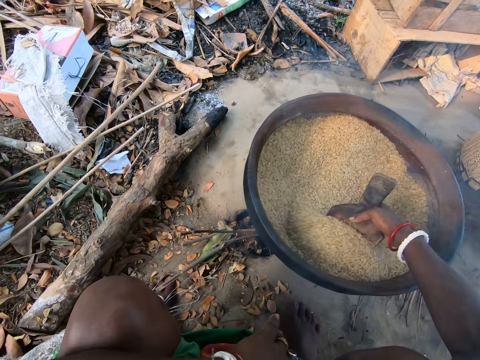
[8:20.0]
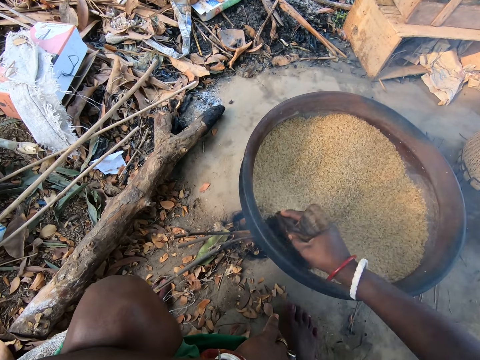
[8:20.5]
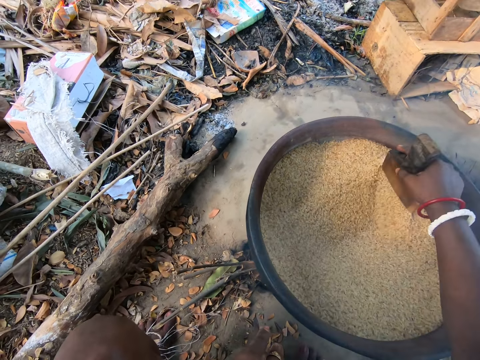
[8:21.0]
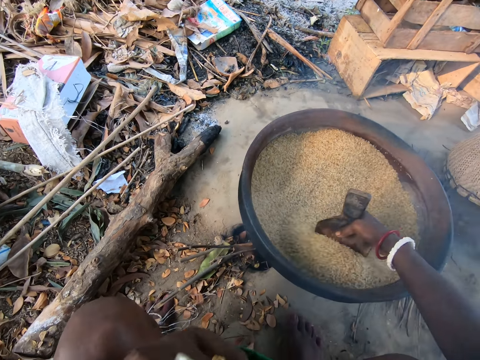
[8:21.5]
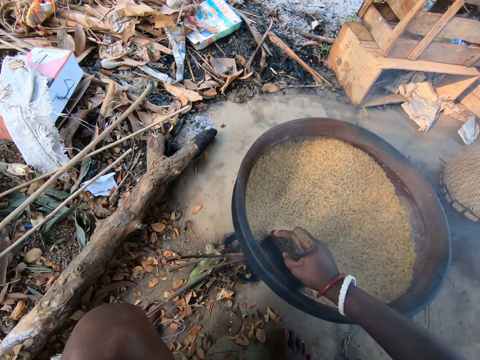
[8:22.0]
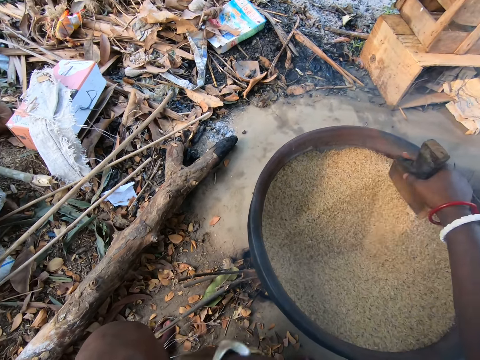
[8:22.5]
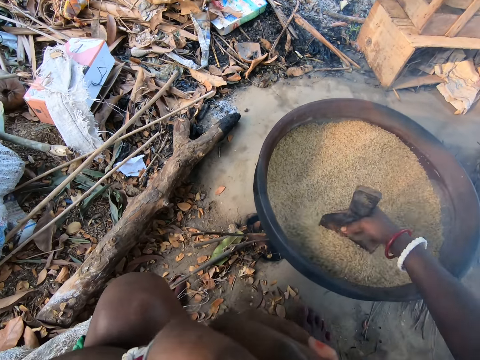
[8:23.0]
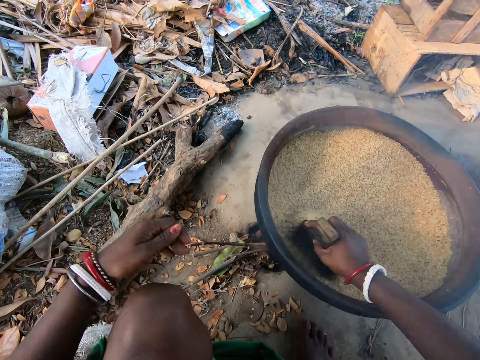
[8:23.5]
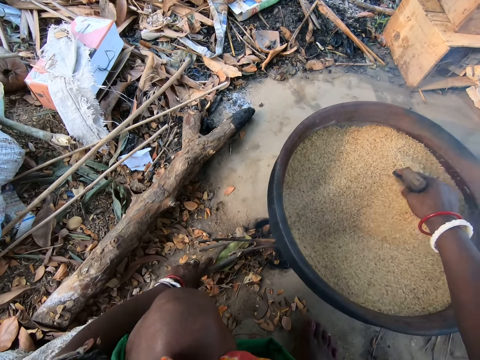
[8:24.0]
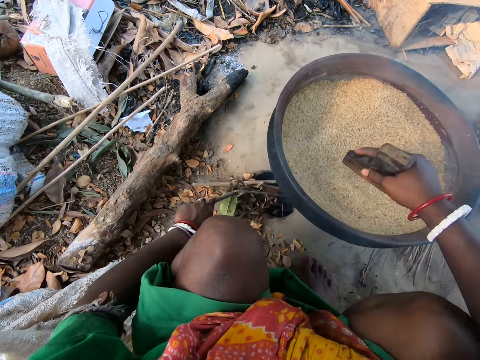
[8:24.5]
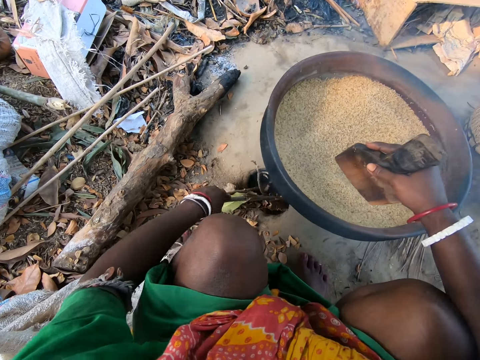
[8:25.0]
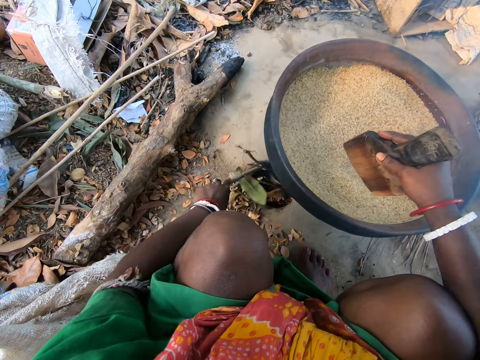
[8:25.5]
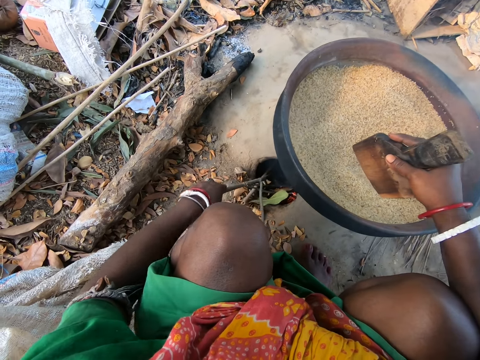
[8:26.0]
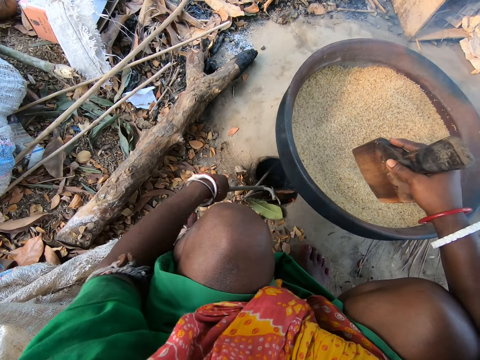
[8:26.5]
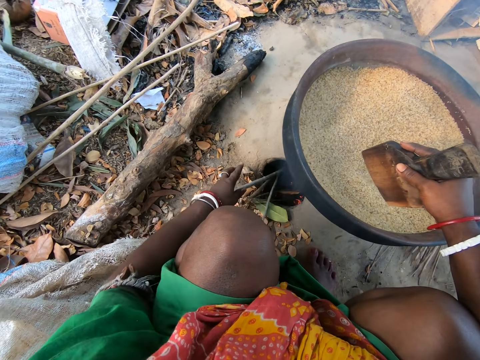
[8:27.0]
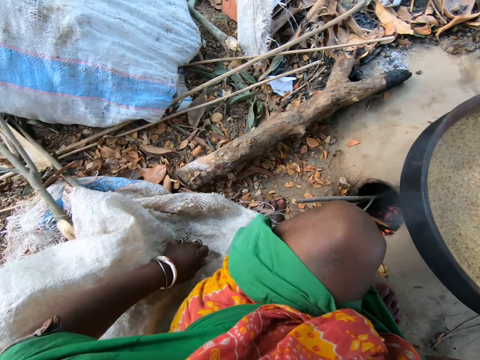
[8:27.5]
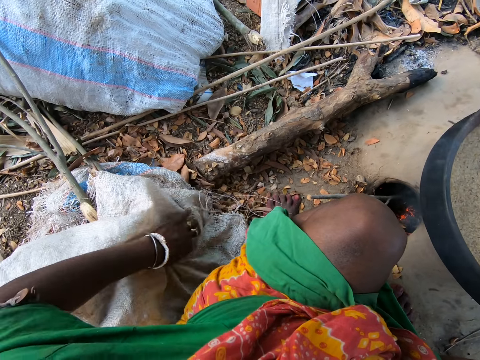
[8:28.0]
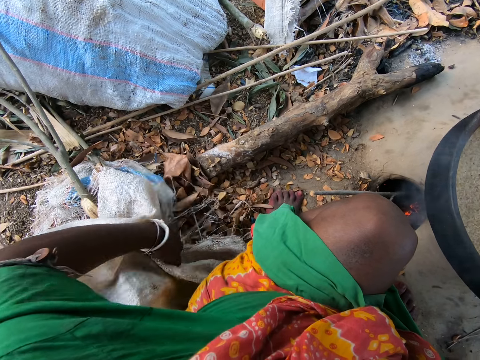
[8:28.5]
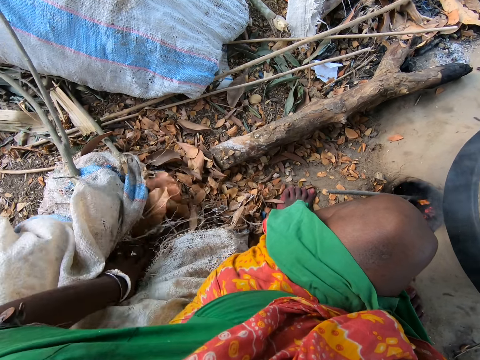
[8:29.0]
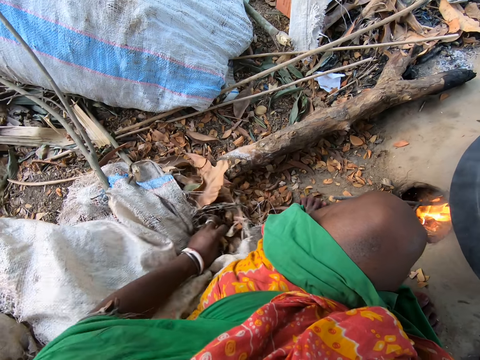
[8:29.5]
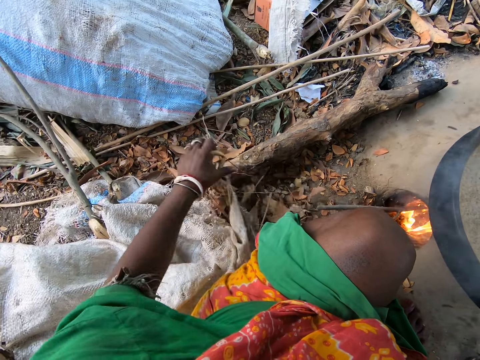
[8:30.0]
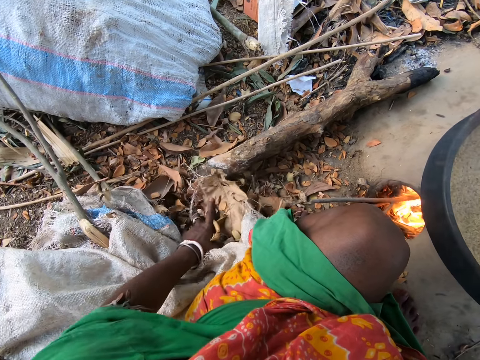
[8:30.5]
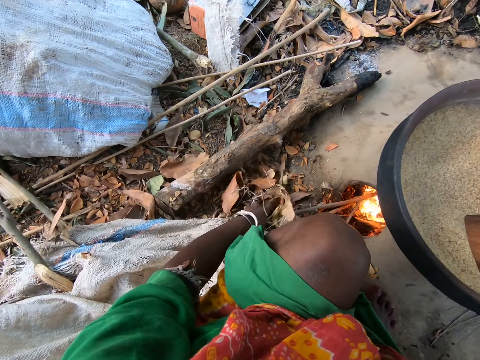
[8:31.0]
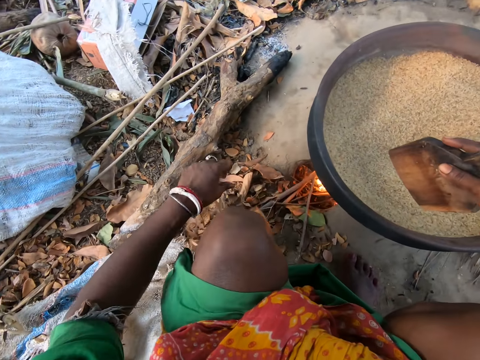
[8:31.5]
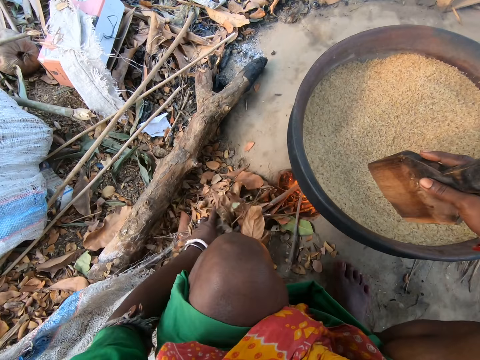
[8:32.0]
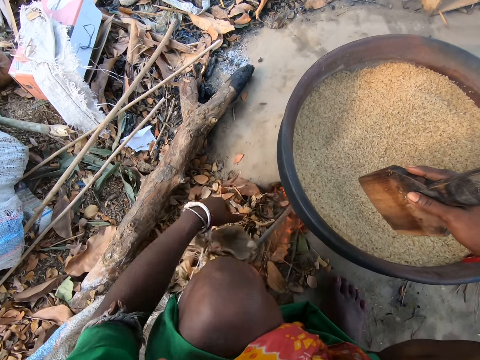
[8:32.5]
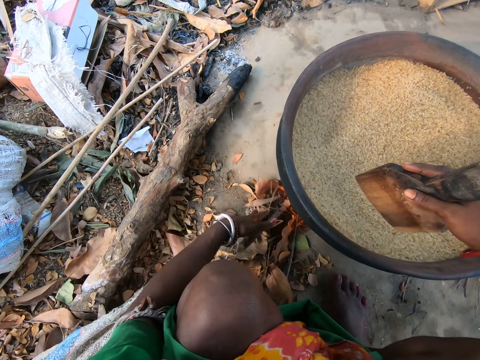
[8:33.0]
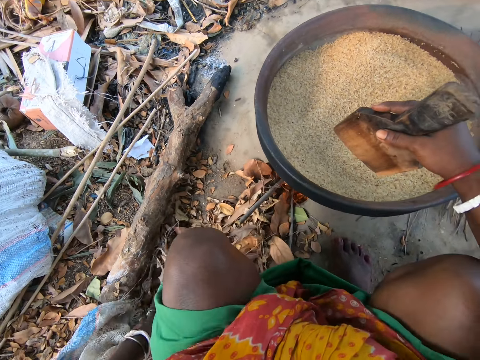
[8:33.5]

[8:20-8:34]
The camera wearer touches the face. She pushes the dried sticks into the fire with her left hand. She removes twigs from inside a sack. She pushes some dried leaves from the sack into the fire with her left hand. She pushes the twigs to the fire.

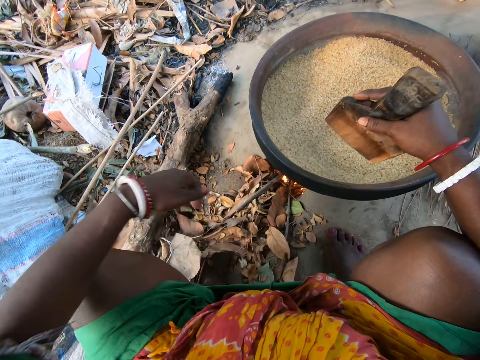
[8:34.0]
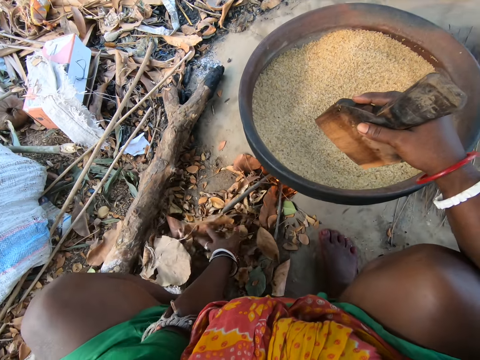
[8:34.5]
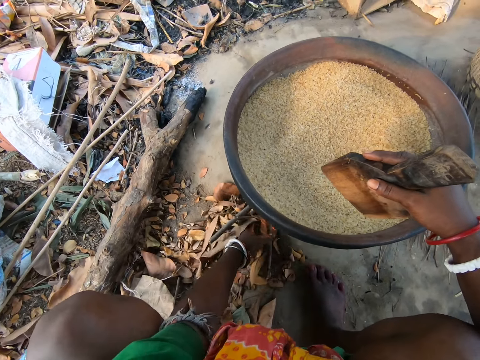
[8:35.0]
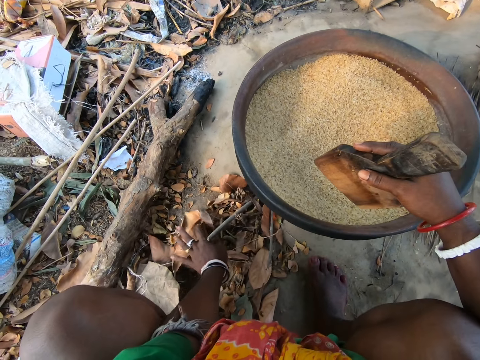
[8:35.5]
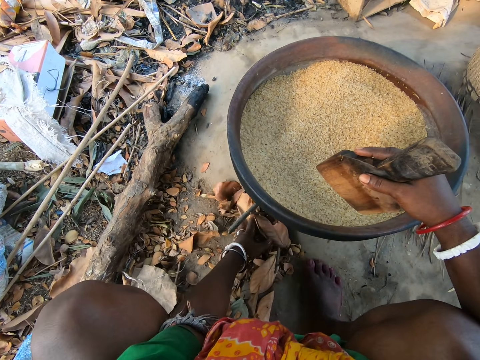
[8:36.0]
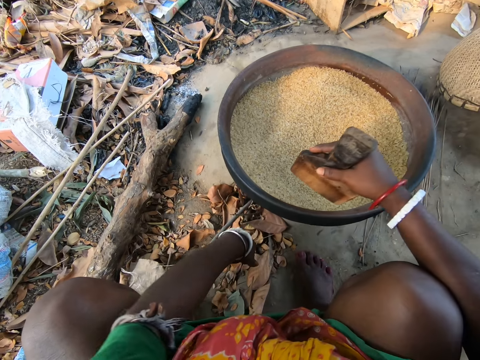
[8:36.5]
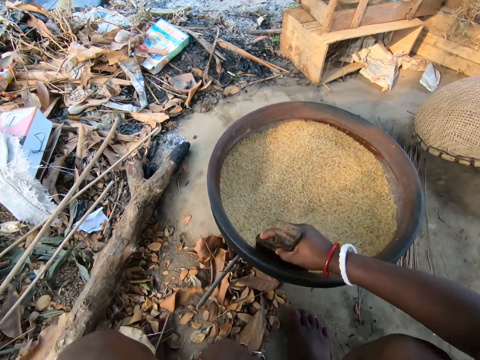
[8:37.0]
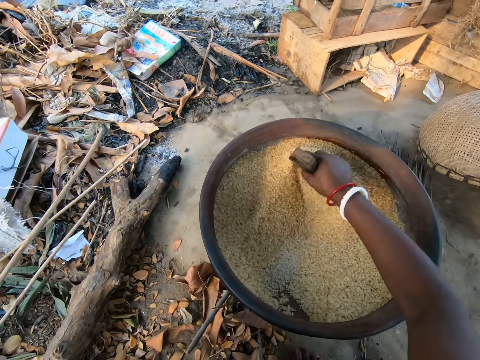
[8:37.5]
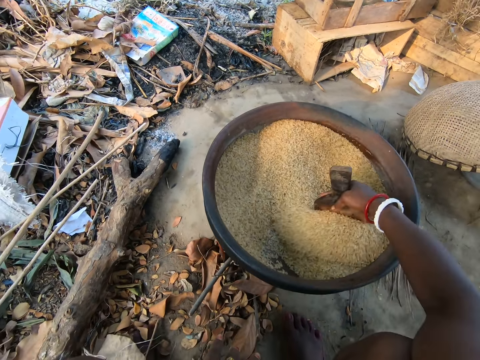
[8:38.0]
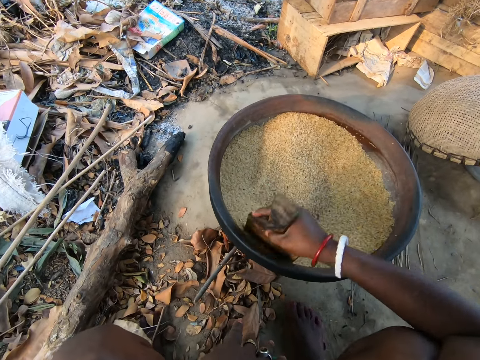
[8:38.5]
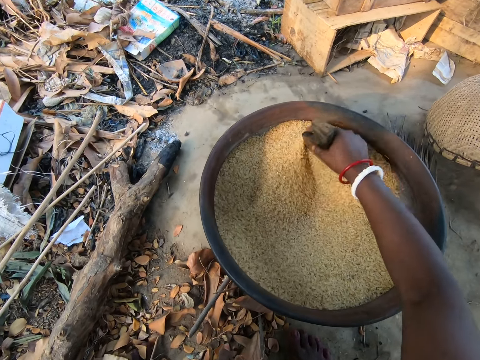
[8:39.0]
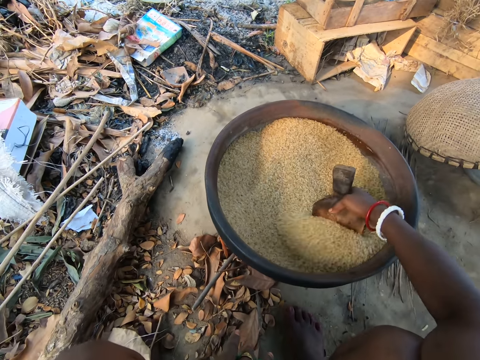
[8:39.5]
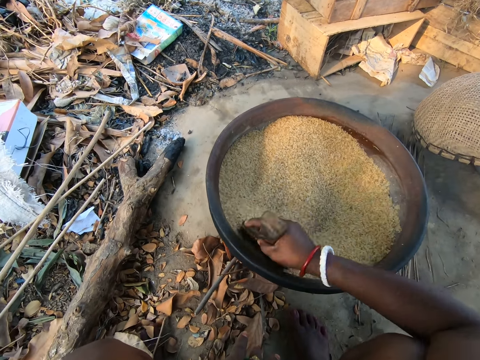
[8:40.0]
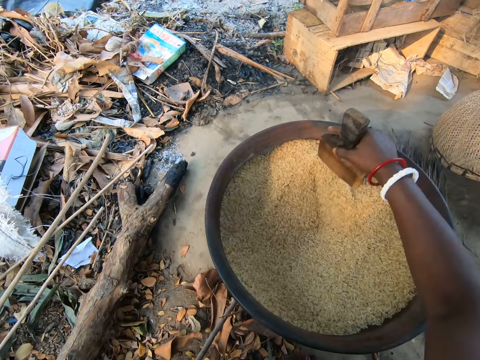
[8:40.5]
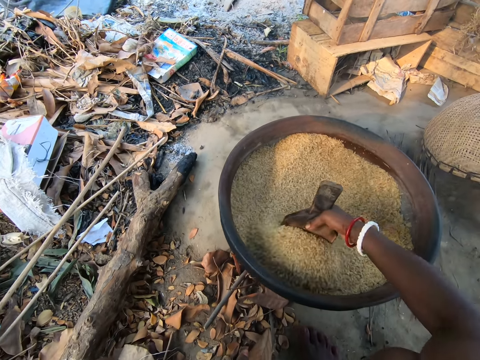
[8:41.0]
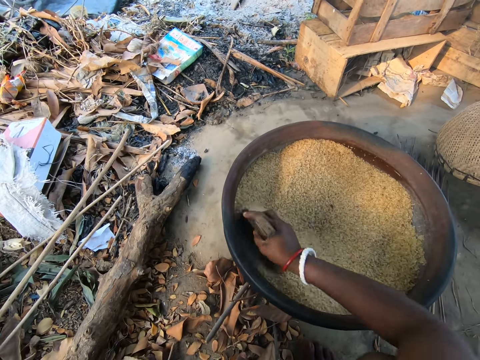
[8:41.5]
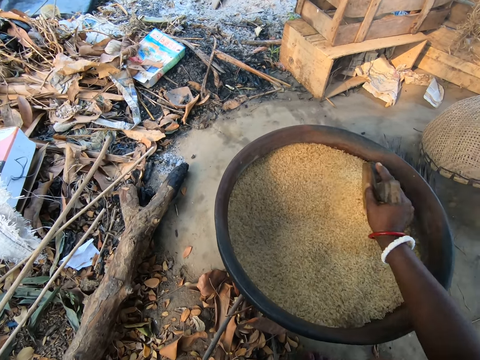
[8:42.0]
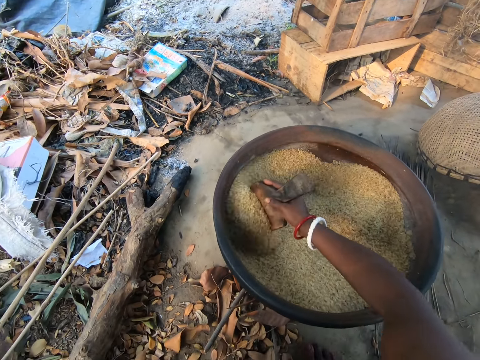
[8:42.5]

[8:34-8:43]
The camera wearer stirs the wheat grains in the local frypan over the fire with the wooden spatula in her right hand.
